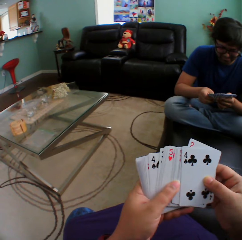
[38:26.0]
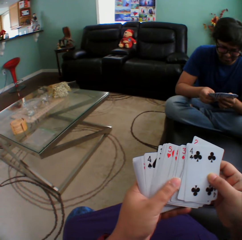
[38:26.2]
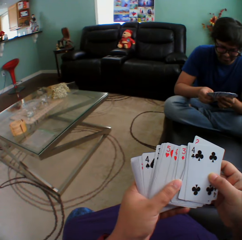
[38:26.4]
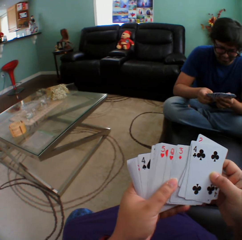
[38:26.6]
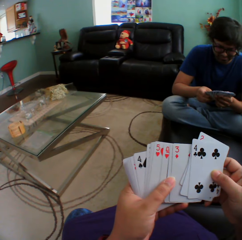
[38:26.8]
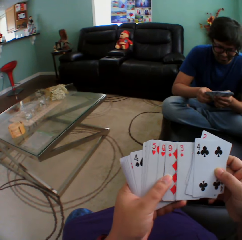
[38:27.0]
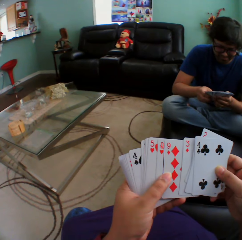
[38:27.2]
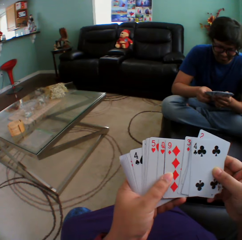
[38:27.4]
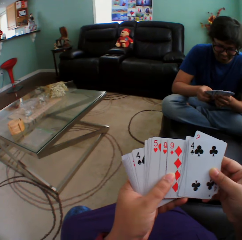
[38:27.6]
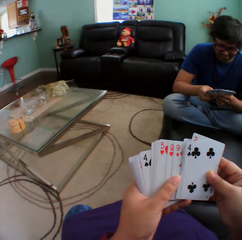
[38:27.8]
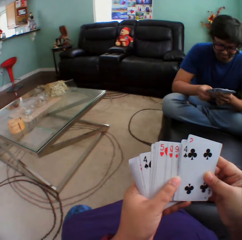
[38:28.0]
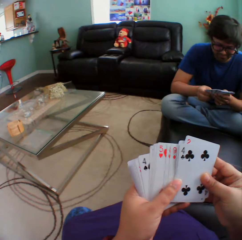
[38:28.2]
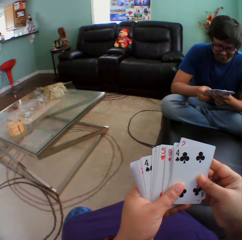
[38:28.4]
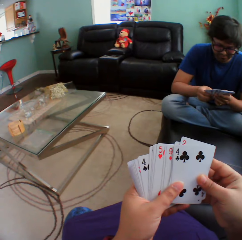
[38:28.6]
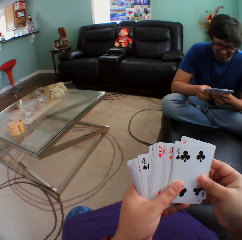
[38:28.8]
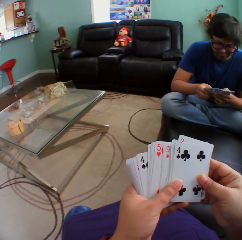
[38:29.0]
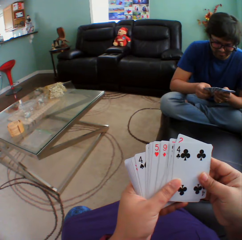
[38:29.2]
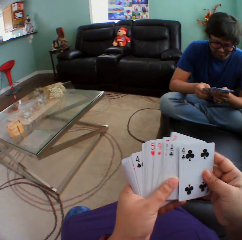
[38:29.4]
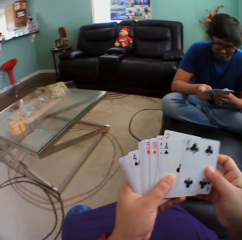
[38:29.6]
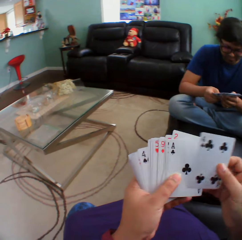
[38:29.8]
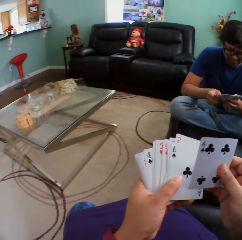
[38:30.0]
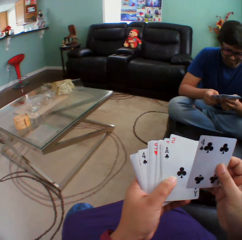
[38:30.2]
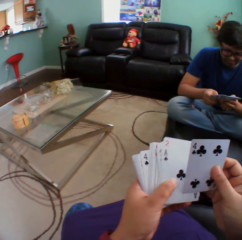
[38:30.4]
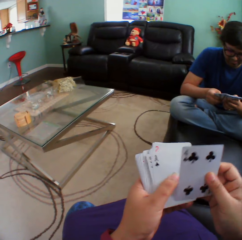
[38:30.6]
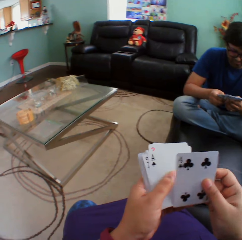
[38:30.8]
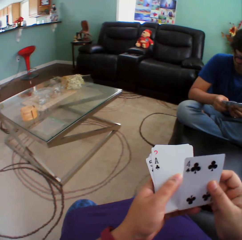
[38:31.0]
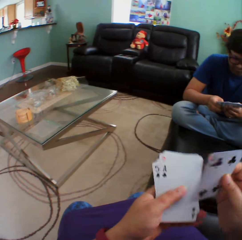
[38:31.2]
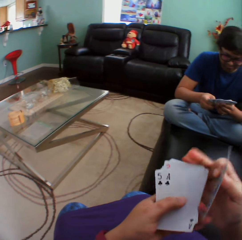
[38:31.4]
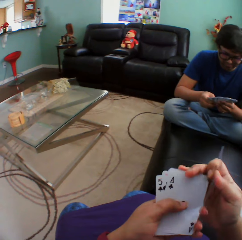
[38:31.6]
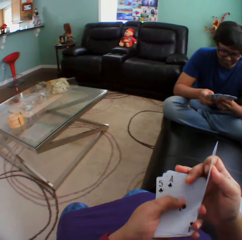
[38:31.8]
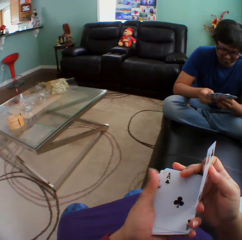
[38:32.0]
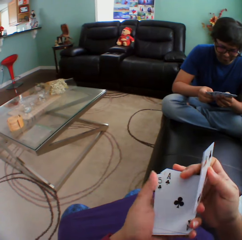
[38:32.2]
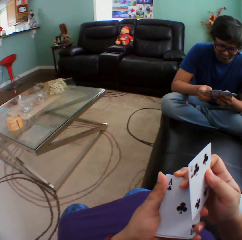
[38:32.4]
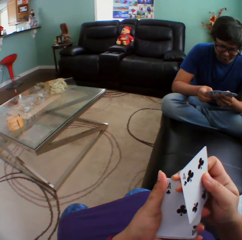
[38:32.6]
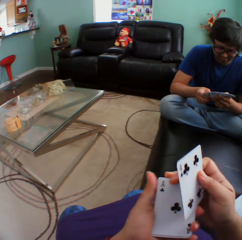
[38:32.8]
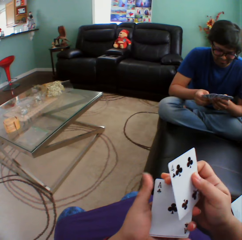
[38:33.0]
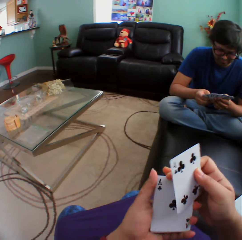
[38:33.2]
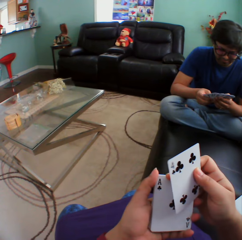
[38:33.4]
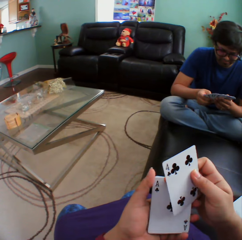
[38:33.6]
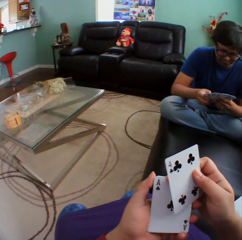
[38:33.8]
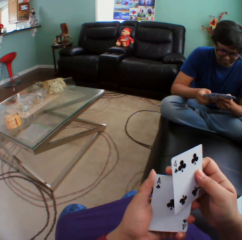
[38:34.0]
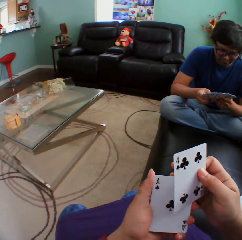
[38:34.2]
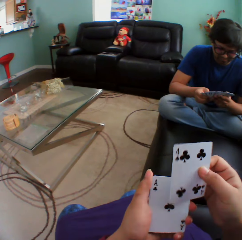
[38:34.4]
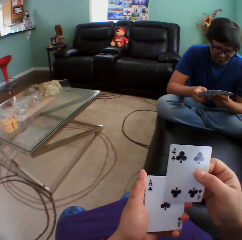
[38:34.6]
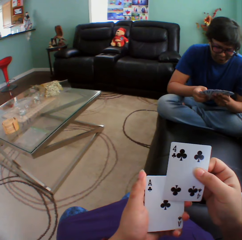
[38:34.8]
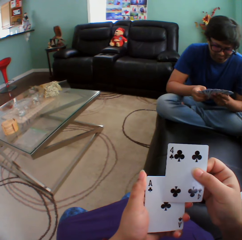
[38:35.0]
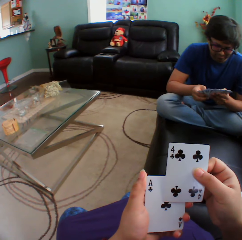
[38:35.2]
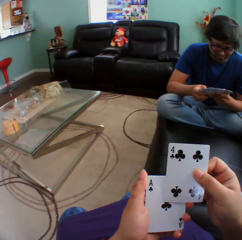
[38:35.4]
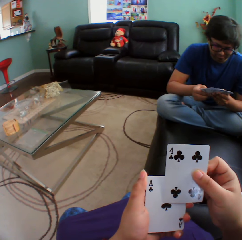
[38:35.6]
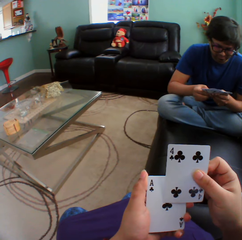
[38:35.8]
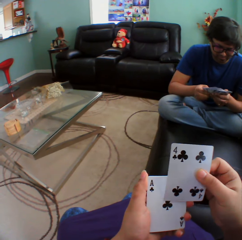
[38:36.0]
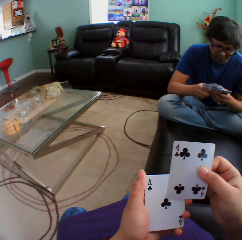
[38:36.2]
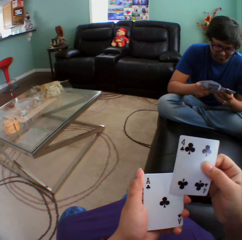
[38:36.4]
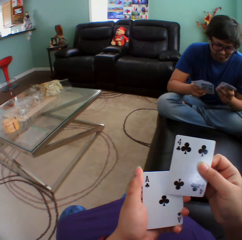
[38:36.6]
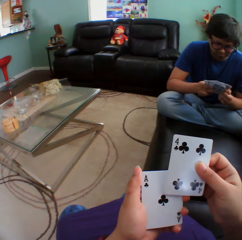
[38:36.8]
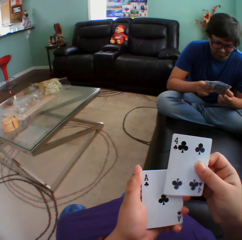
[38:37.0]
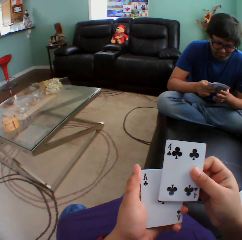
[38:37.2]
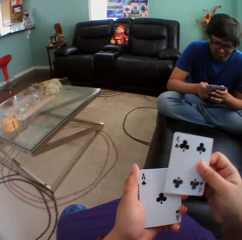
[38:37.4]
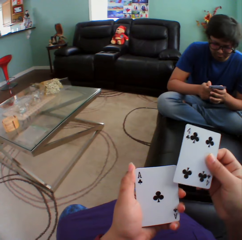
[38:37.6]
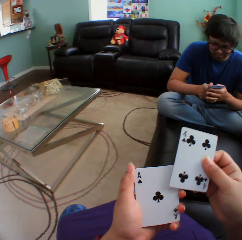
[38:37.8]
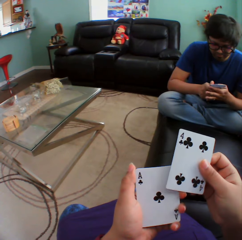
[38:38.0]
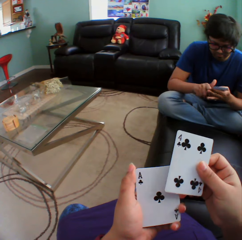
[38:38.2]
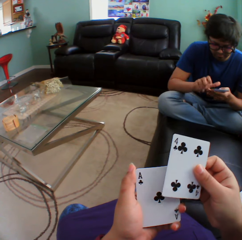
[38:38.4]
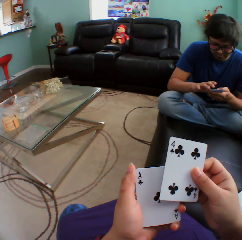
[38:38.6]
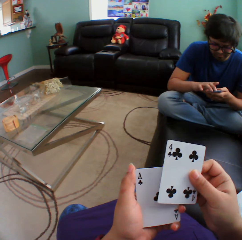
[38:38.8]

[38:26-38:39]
A man holds playing cards. The camera wearer holds playing cards.

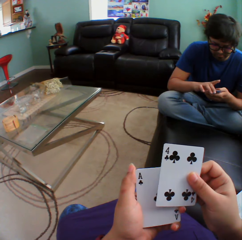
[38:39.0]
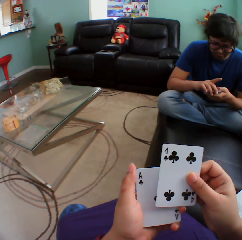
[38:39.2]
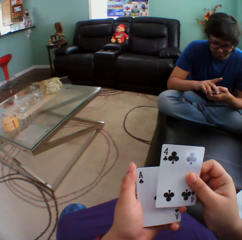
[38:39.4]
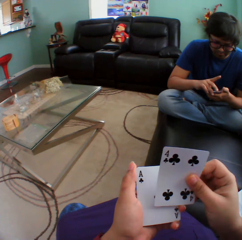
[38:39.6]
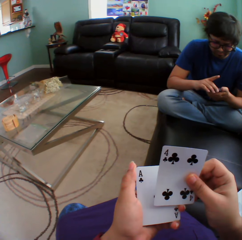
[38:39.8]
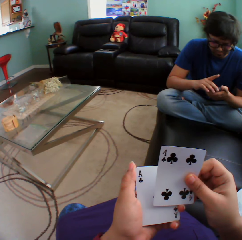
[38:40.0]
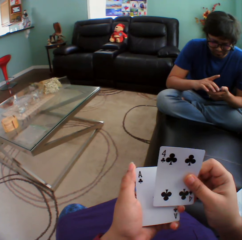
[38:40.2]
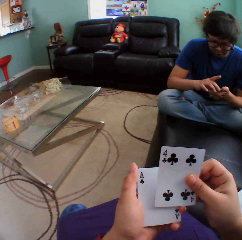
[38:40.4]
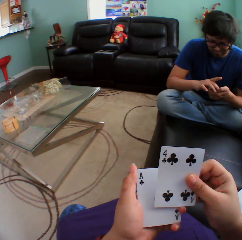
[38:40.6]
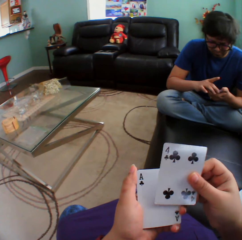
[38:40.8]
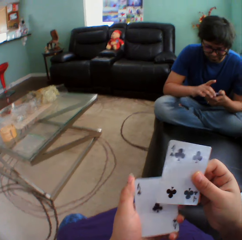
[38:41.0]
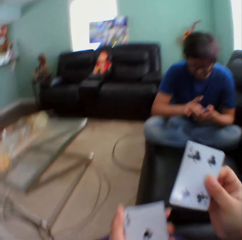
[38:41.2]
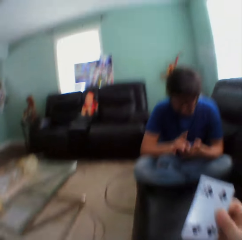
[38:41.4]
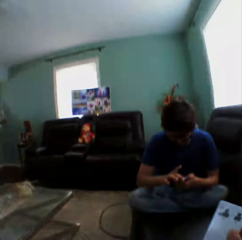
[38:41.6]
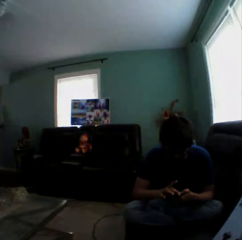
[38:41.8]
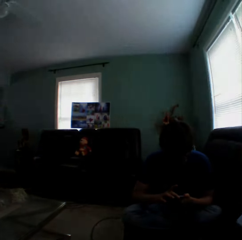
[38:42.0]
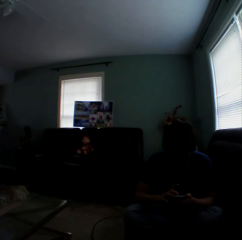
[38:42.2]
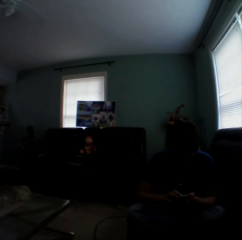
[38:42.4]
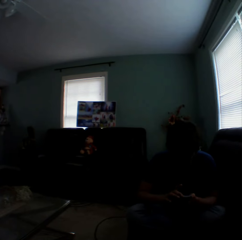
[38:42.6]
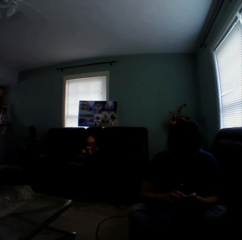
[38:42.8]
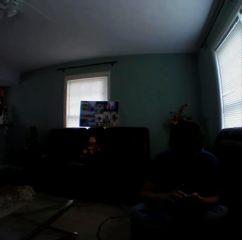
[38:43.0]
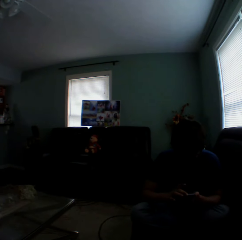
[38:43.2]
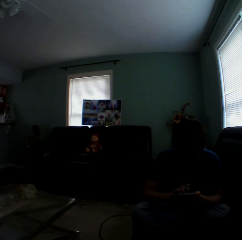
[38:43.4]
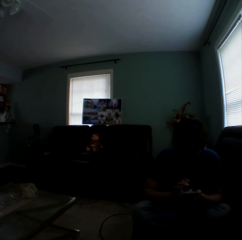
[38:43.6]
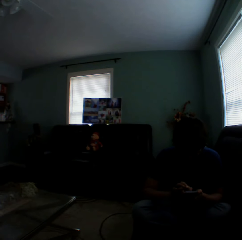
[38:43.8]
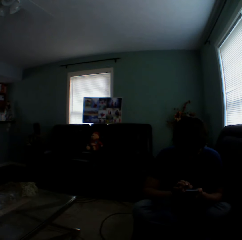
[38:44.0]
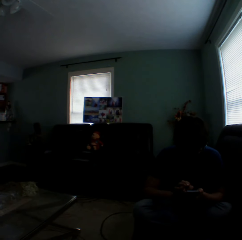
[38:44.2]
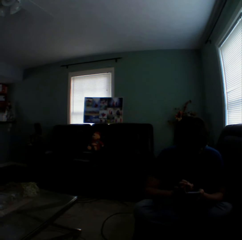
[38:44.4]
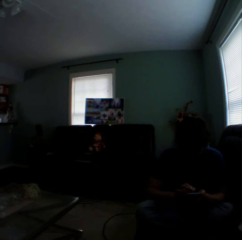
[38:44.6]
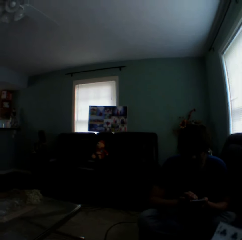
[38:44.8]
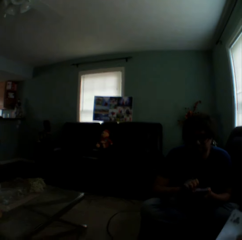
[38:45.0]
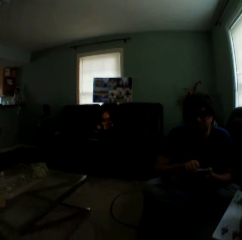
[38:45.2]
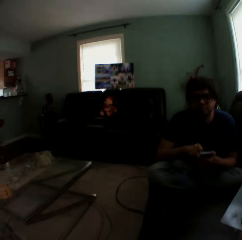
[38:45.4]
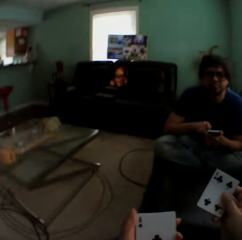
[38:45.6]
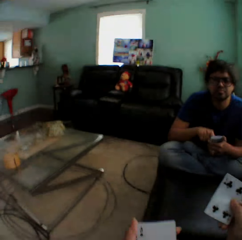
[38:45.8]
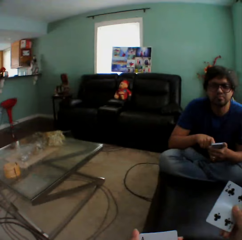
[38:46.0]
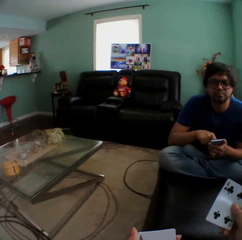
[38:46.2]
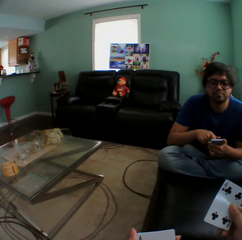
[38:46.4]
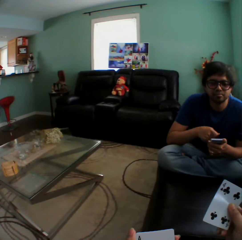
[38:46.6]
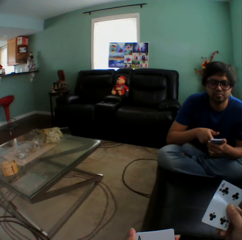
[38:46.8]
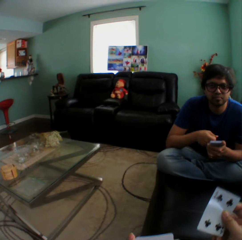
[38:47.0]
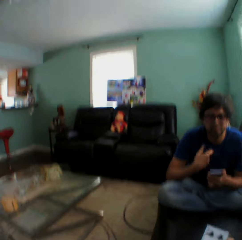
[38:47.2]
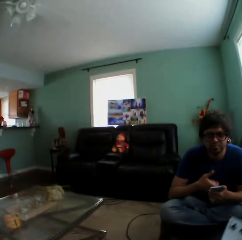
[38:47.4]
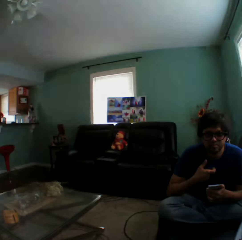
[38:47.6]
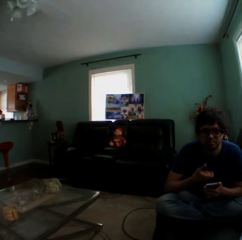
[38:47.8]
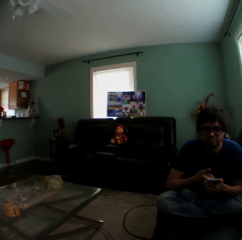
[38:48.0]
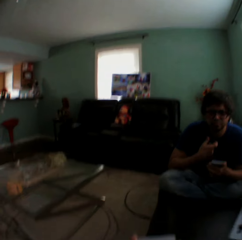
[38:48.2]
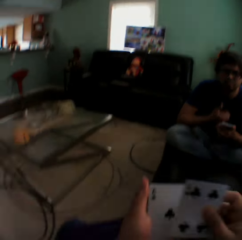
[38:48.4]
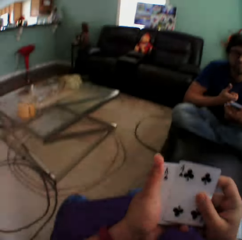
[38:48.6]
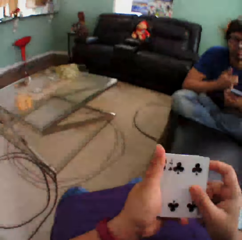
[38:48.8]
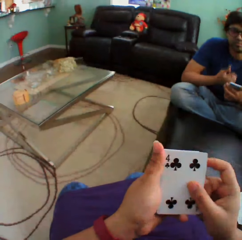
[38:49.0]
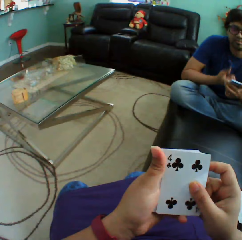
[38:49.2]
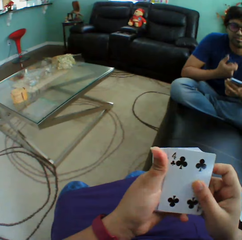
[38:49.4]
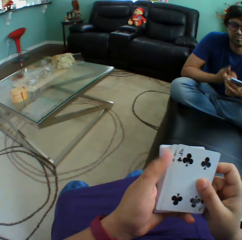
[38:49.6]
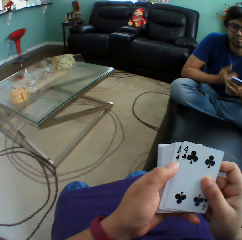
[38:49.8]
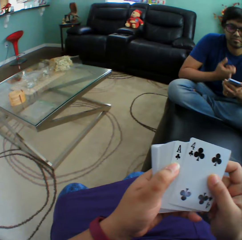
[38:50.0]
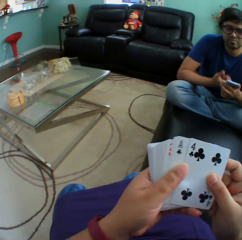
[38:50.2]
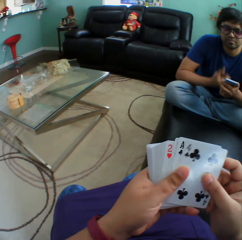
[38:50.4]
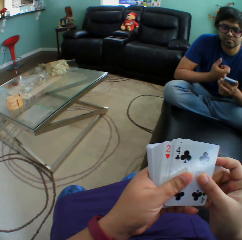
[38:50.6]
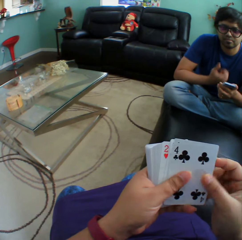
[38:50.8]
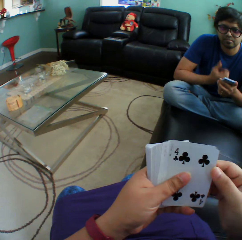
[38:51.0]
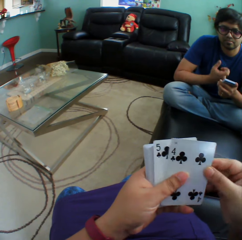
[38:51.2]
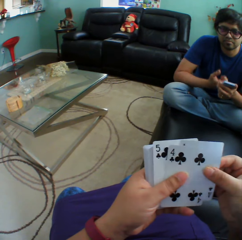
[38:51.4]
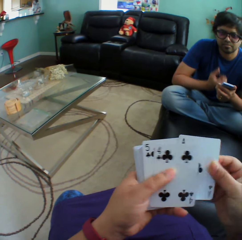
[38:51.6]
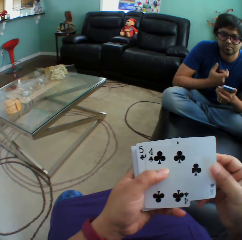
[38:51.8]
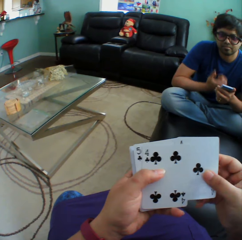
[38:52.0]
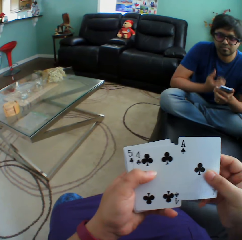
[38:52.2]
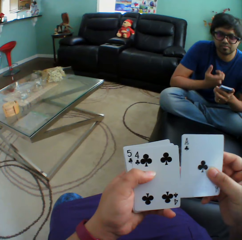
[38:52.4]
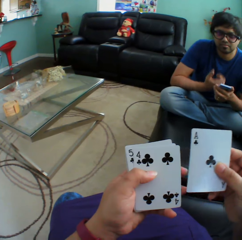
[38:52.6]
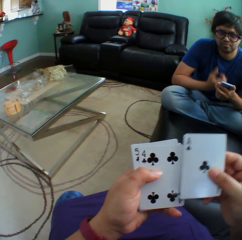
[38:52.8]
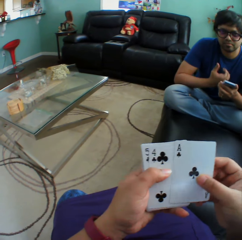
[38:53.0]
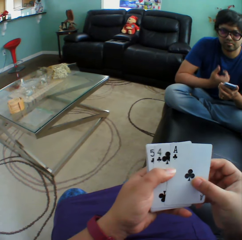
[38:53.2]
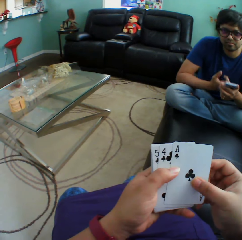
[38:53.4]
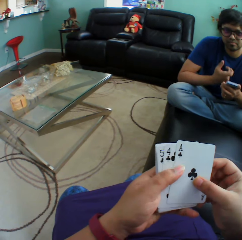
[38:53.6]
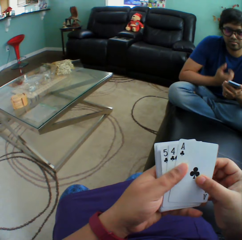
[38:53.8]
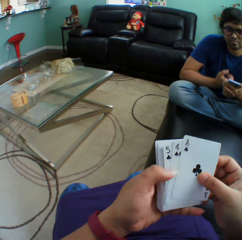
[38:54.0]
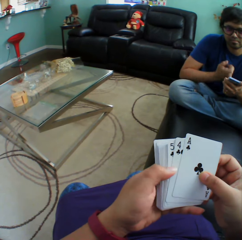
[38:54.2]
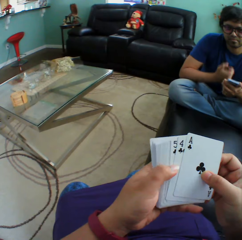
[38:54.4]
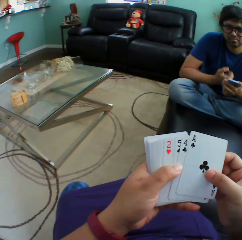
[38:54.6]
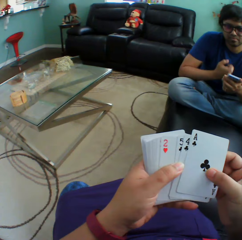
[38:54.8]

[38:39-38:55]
The camera wearer lifts a card using the right hand. They turn to the side. A man taps on the cards. The man holds playing cards. The camera wearer turns to the side. They hold playing cards. They arrange the cards in a hand. The man shakes a hand. The camera wearer holds the playing cards.
